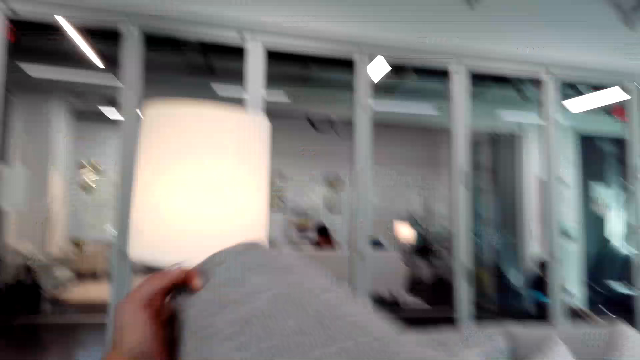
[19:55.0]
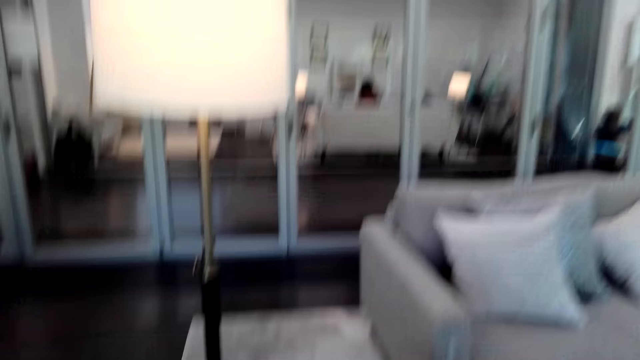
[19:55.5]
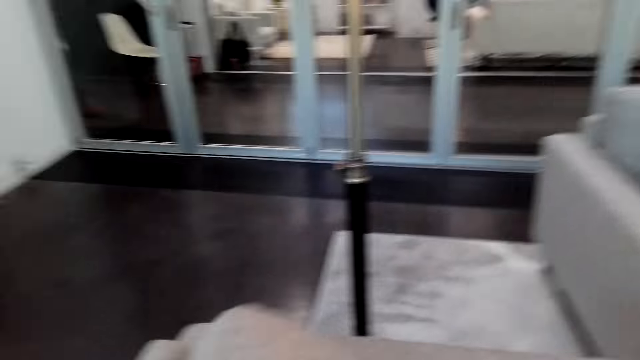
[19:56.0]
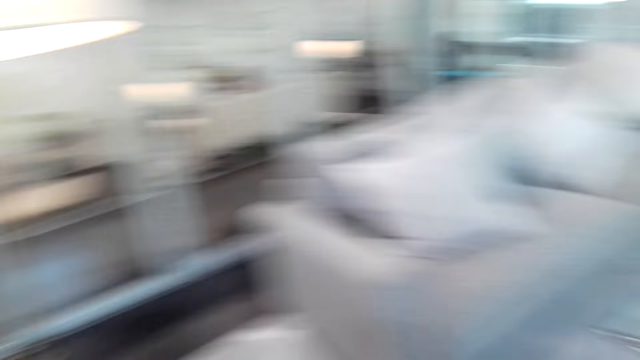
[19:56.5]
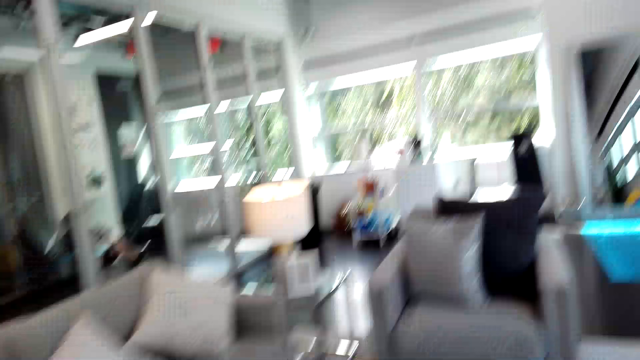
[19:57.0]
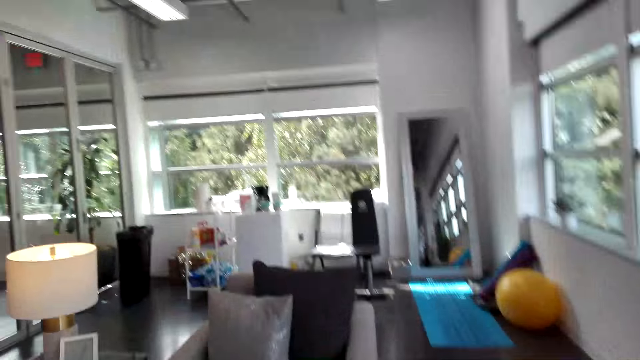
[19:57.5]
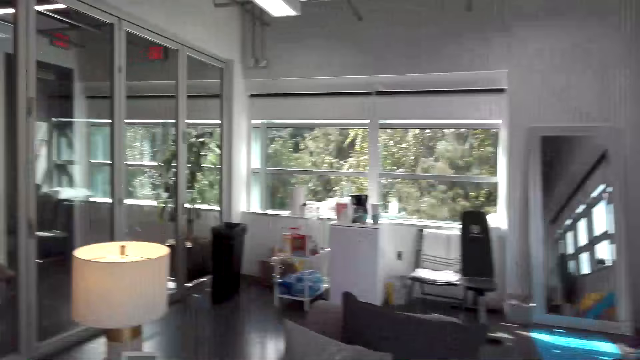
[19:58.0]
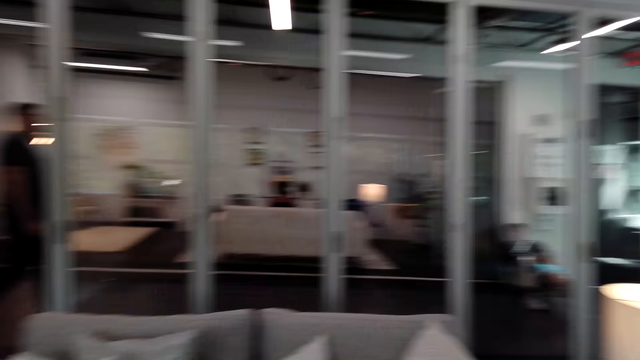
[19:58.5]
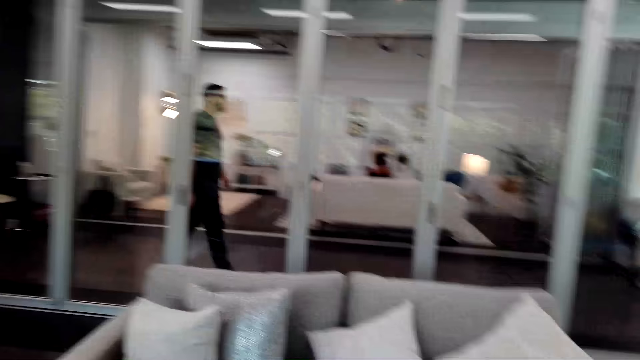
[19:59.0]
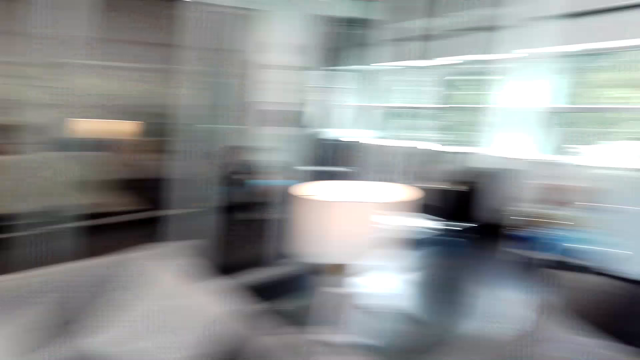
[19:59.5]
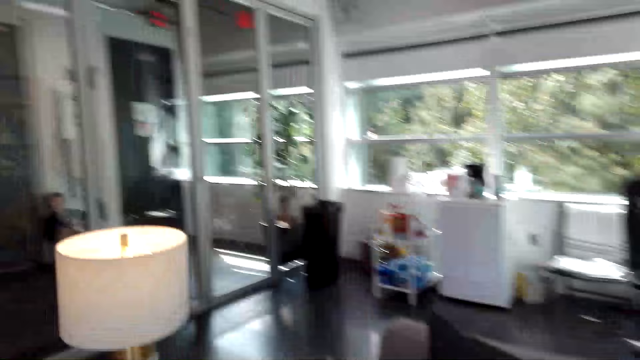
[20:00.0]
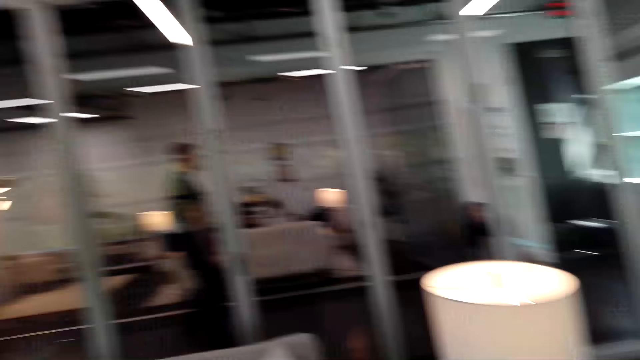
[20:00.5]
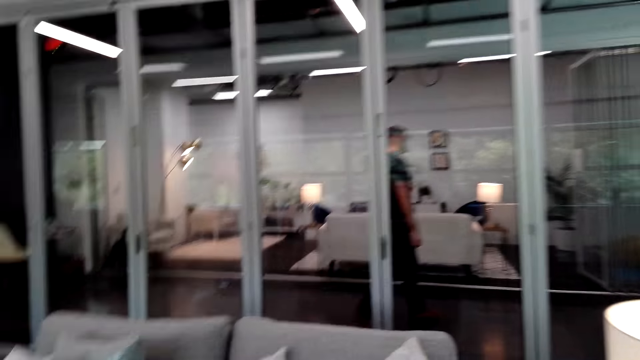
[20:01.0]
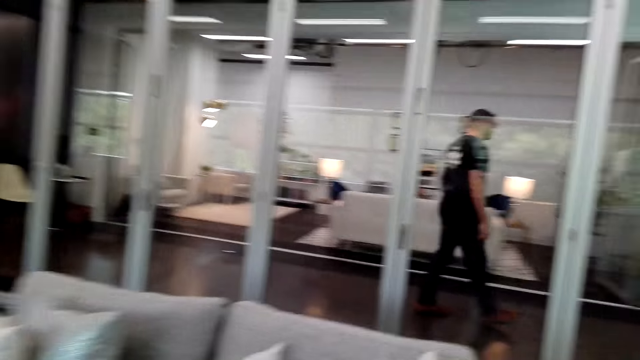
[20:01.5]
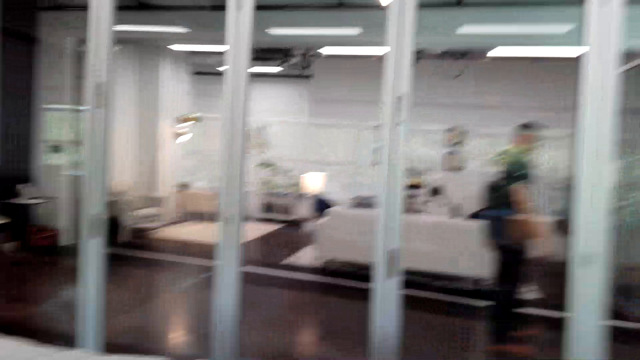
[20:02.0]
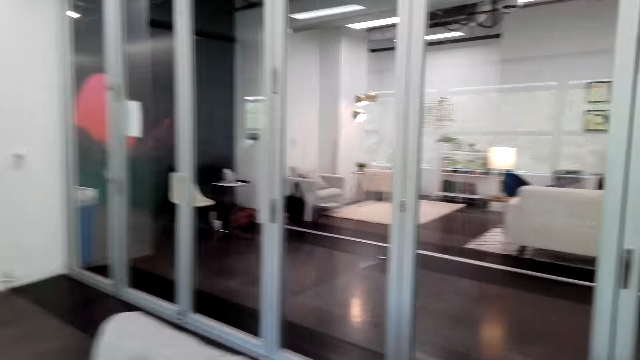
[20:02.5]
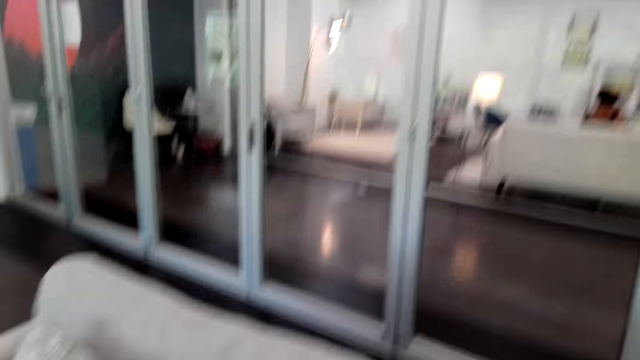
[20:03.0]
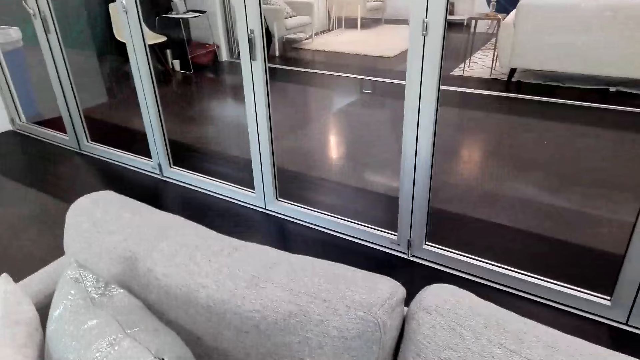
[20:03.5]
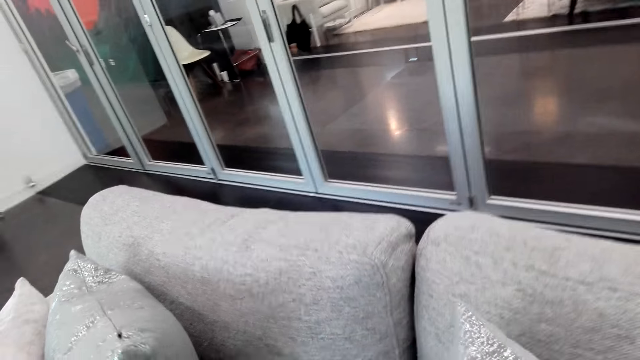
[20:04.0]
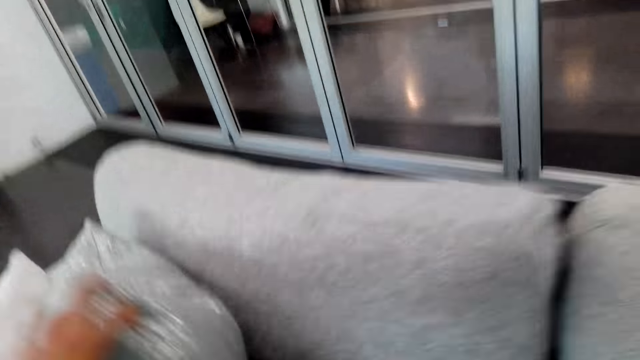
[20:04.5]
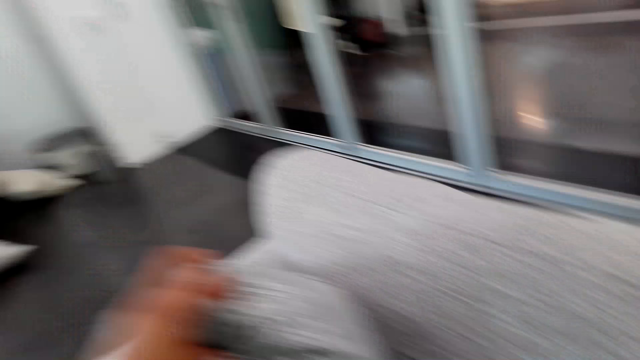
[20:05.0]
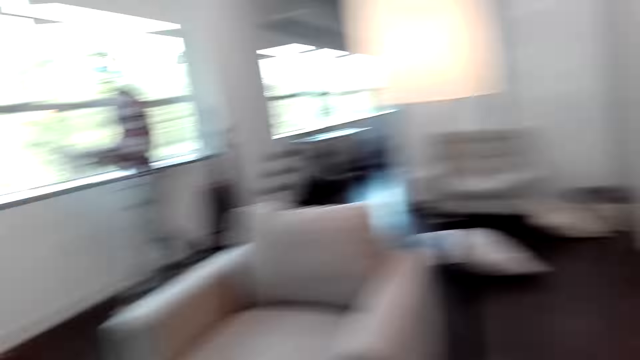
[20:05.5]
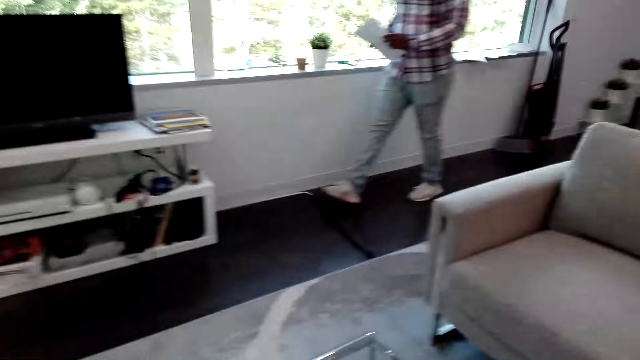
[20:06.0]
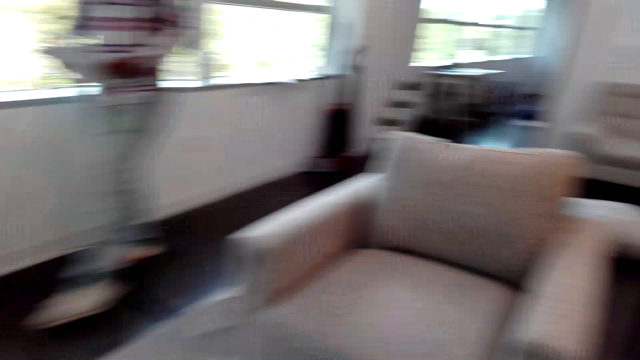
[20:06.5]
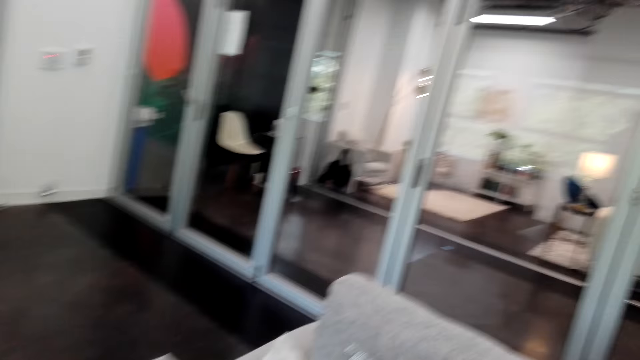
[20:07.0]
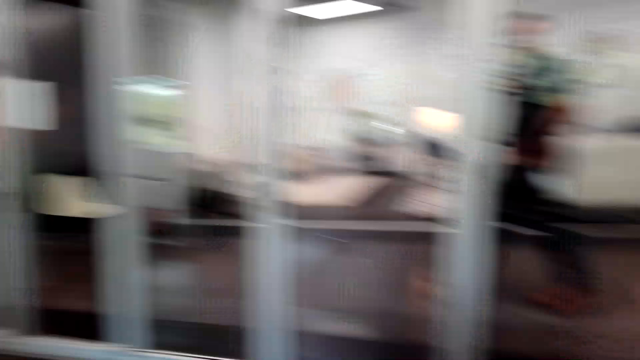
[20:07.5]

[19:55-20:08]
The camera wearer places a pillow on the sofa. They converse to a man. They walk around the house. They converse to the man. They organize the pillows on the sofa.

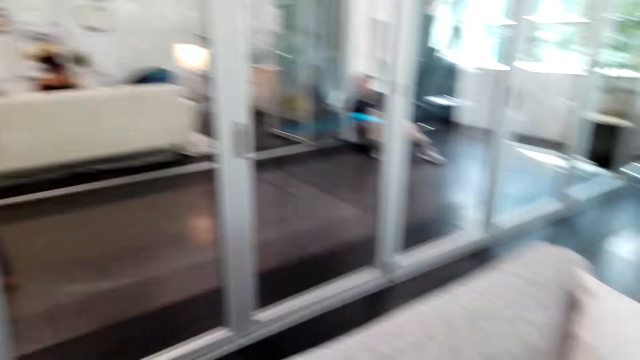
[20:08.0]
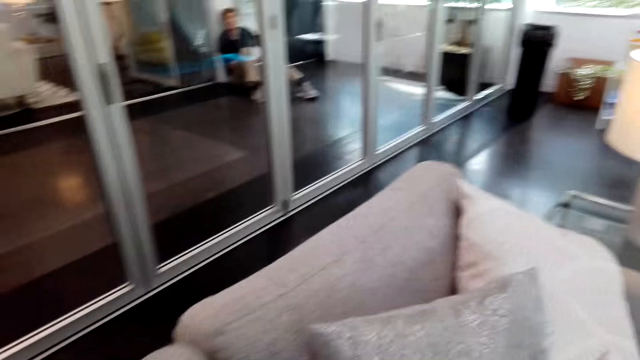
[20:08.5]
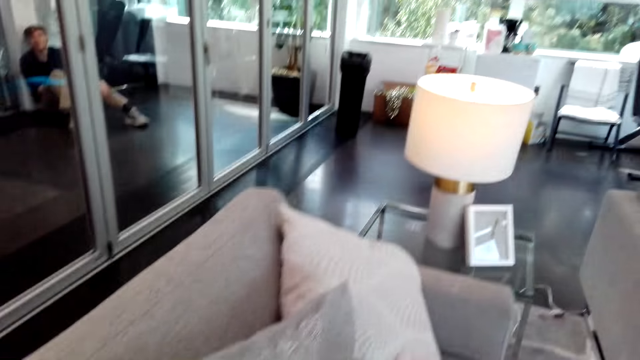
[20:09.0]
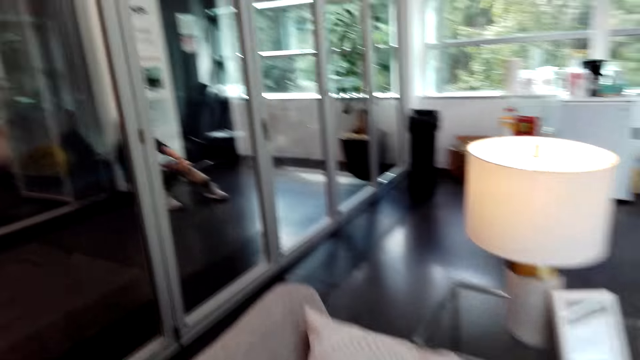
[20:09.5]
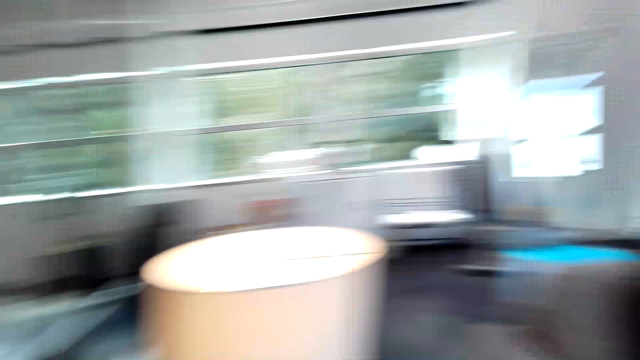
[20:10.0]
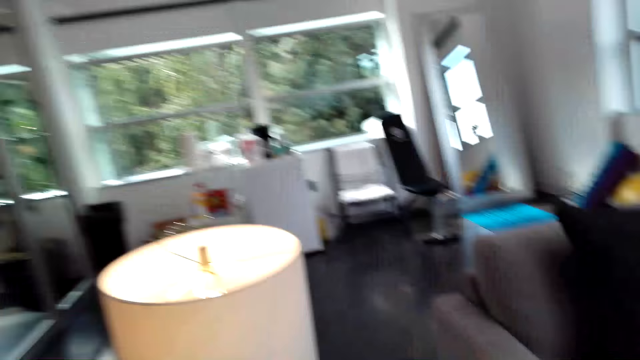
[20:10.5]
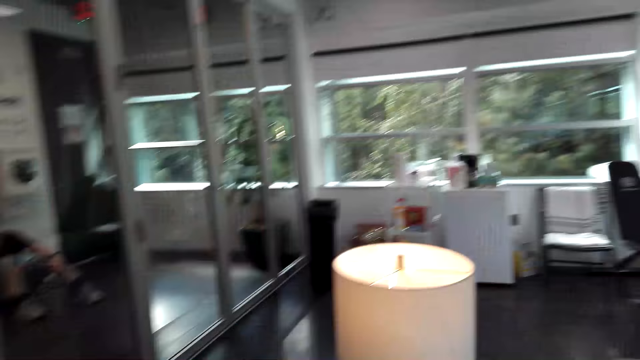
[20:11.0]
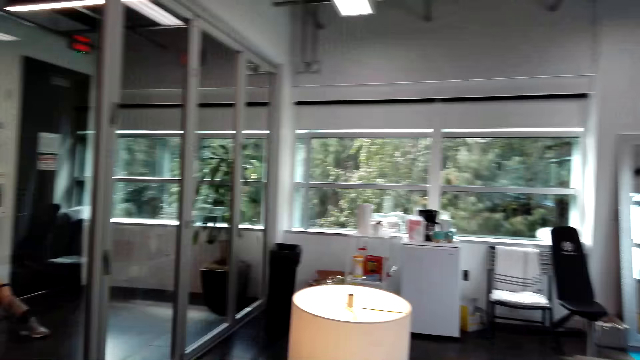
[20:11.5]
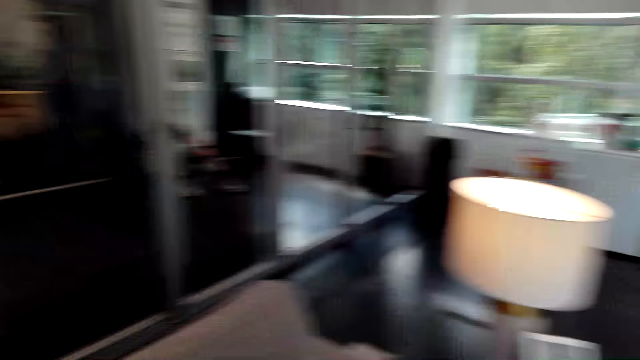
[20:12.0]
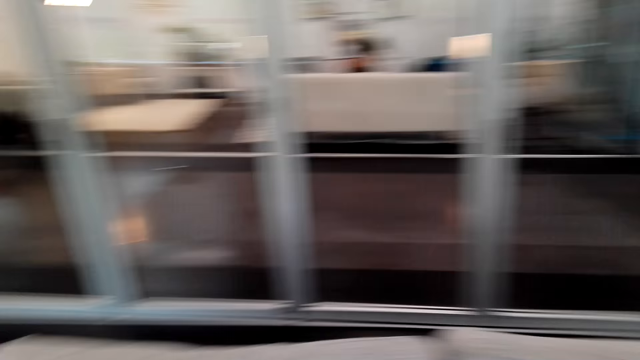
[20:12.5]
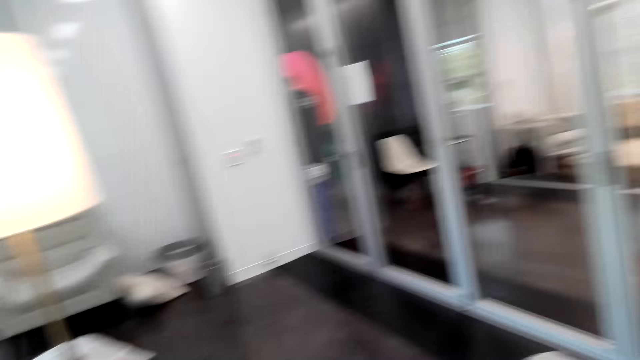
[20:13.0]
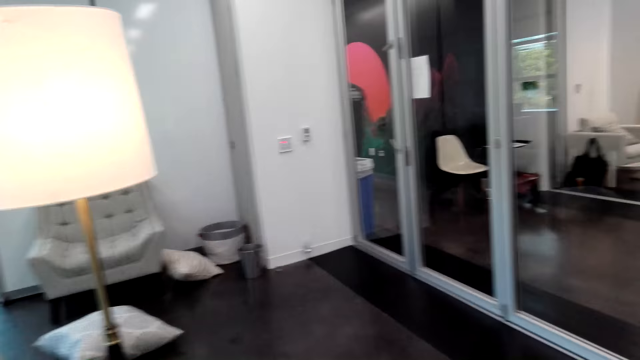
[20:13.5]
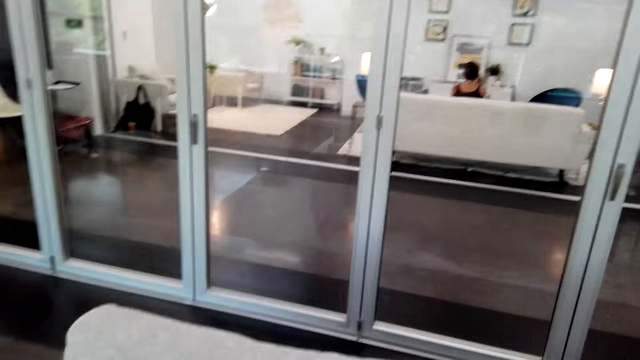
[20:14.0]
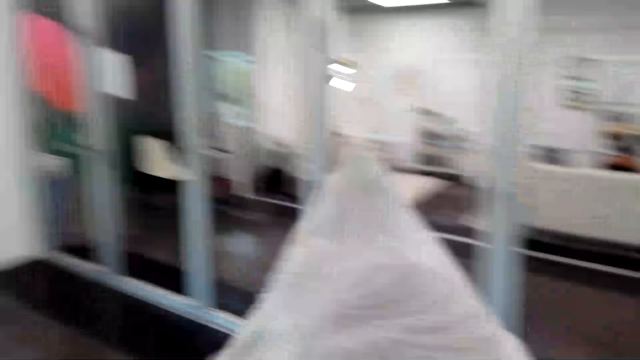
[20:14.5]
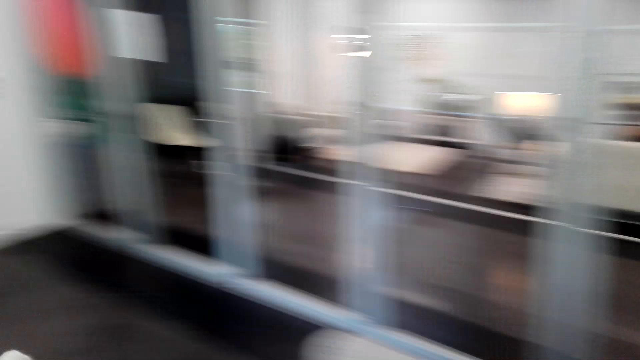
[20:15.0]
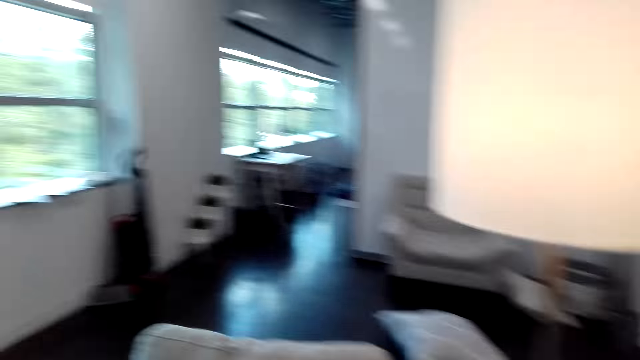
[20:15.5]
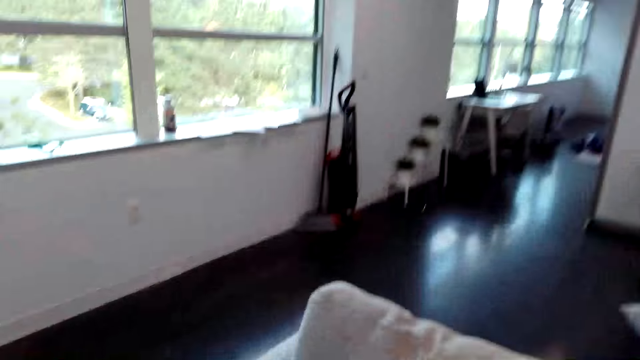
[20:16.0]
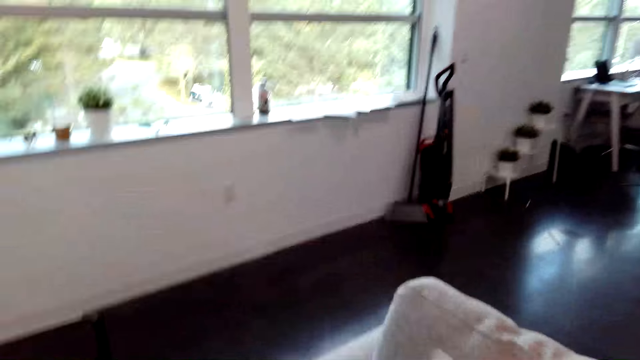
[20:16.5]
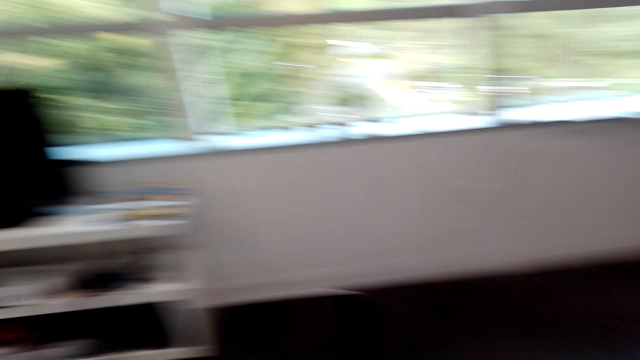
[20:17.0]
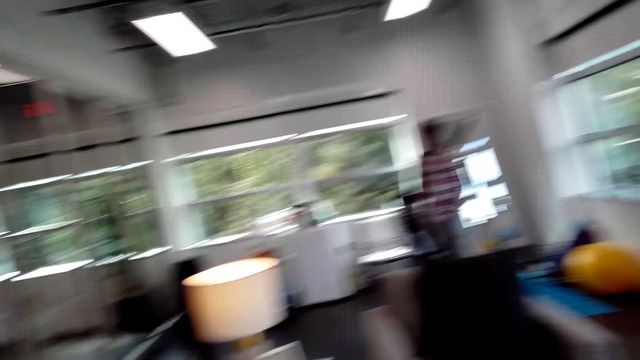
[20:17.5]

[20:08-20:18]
The camera wearer walks around the house. They converse to a man.
